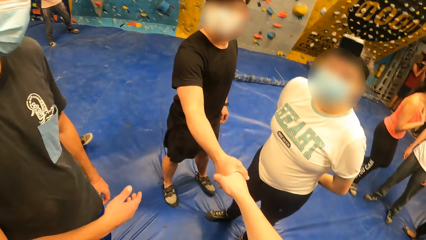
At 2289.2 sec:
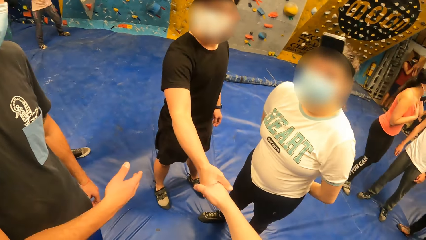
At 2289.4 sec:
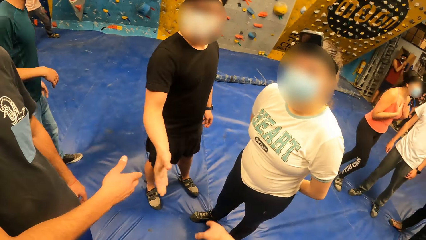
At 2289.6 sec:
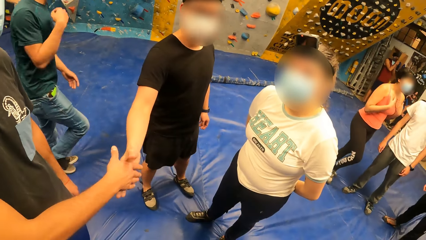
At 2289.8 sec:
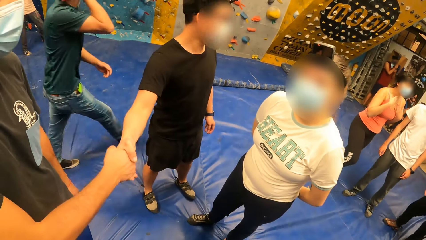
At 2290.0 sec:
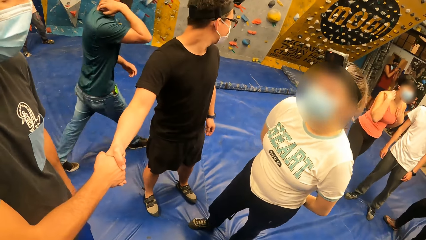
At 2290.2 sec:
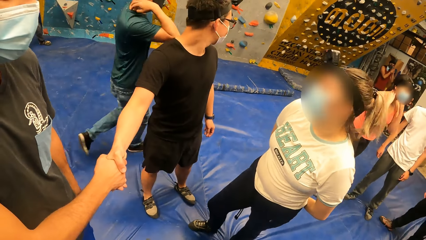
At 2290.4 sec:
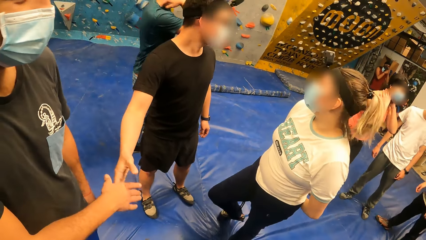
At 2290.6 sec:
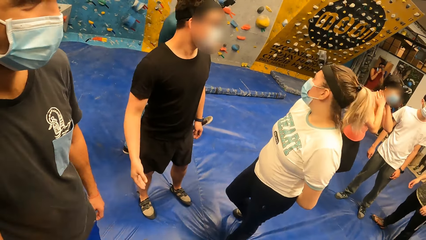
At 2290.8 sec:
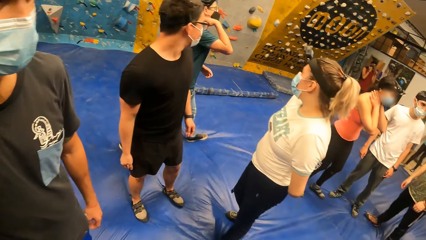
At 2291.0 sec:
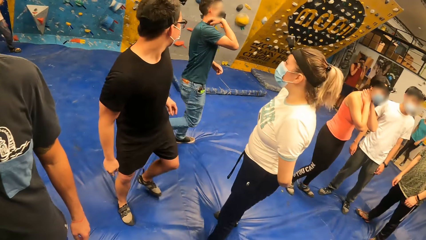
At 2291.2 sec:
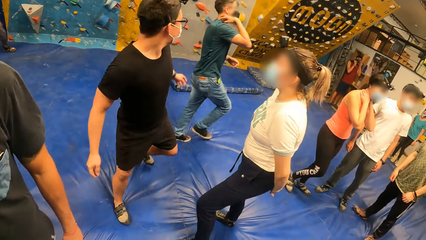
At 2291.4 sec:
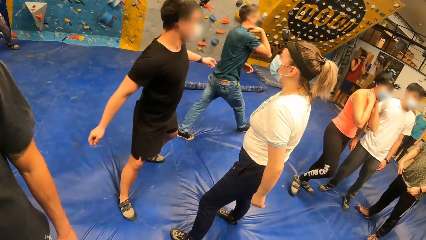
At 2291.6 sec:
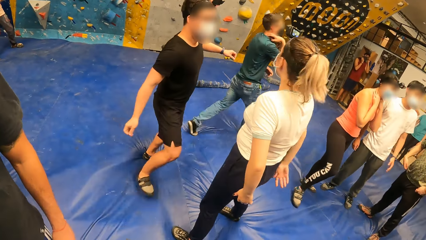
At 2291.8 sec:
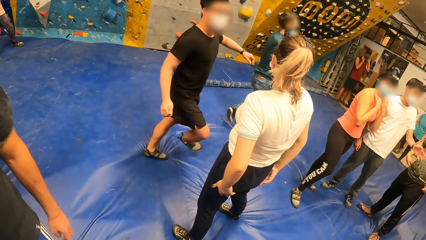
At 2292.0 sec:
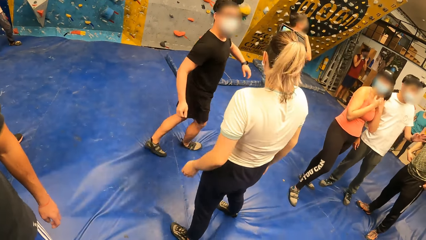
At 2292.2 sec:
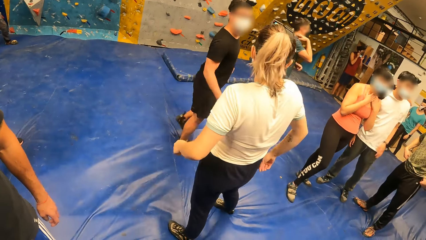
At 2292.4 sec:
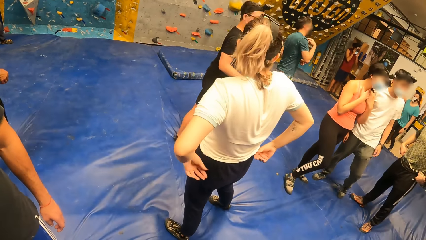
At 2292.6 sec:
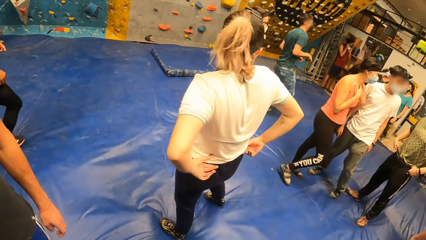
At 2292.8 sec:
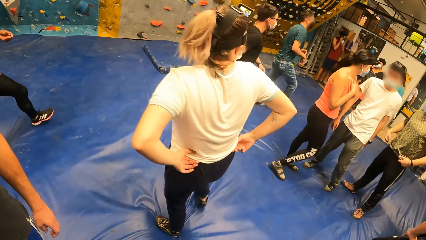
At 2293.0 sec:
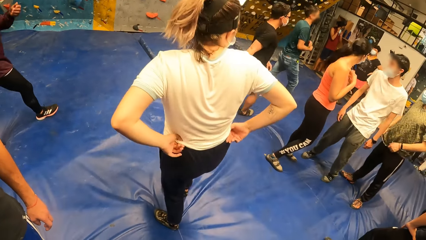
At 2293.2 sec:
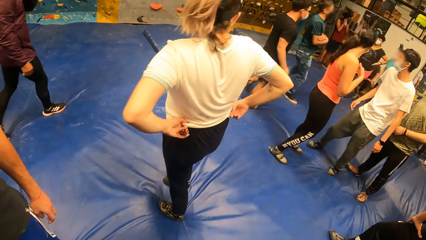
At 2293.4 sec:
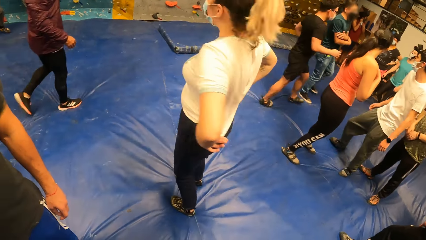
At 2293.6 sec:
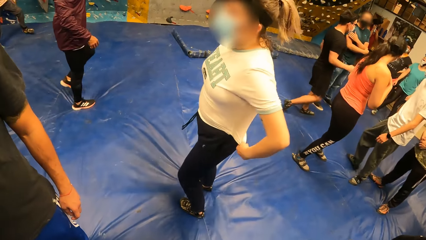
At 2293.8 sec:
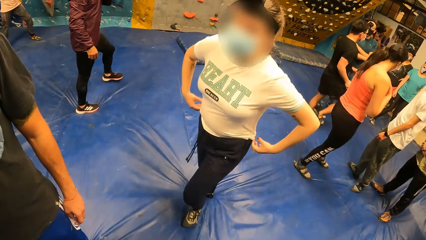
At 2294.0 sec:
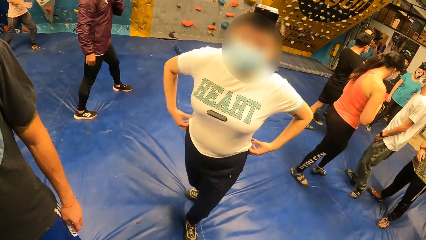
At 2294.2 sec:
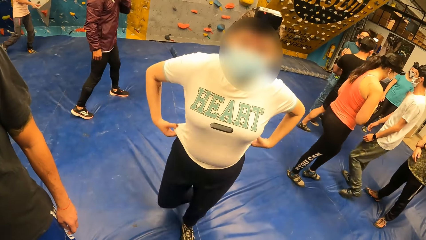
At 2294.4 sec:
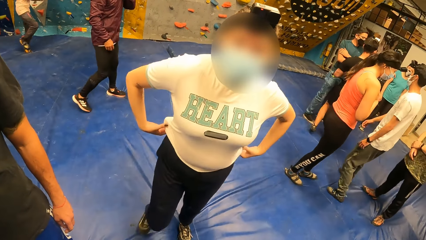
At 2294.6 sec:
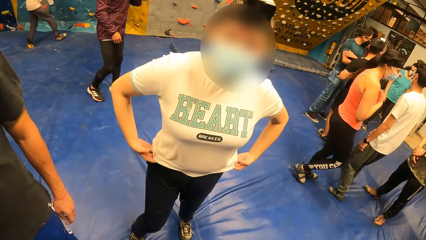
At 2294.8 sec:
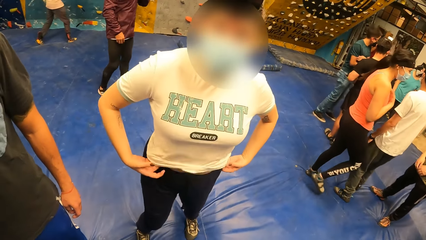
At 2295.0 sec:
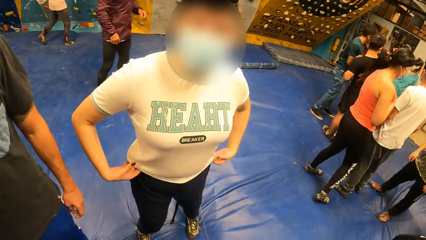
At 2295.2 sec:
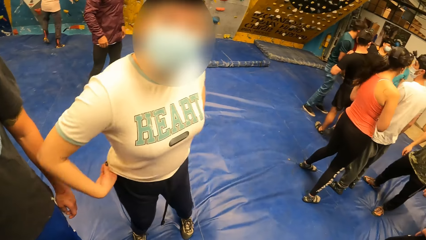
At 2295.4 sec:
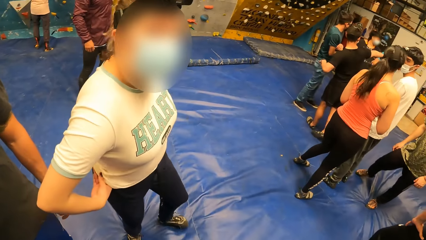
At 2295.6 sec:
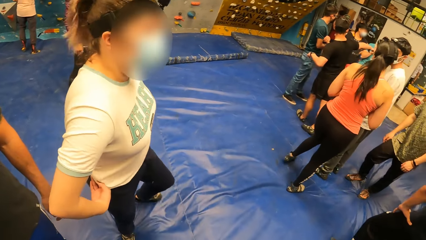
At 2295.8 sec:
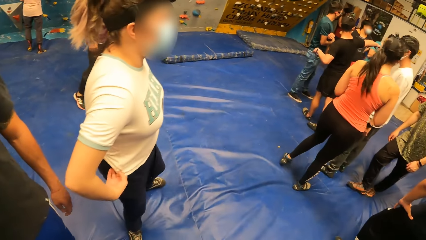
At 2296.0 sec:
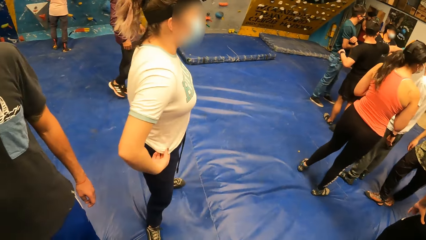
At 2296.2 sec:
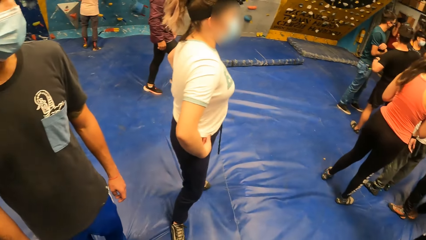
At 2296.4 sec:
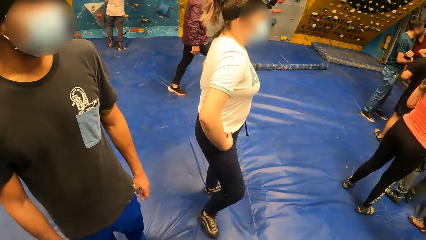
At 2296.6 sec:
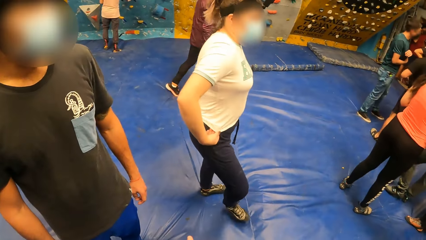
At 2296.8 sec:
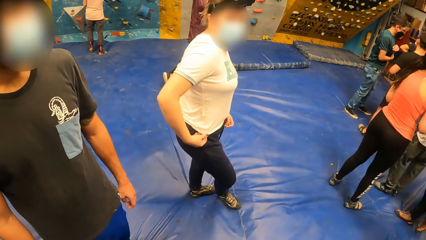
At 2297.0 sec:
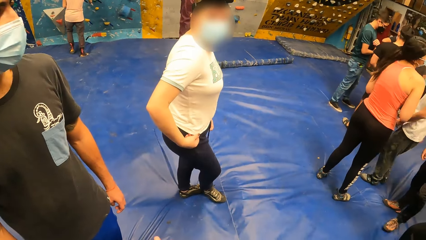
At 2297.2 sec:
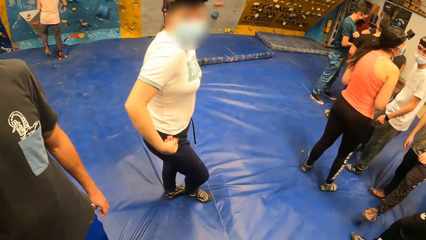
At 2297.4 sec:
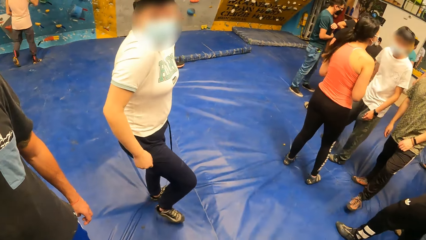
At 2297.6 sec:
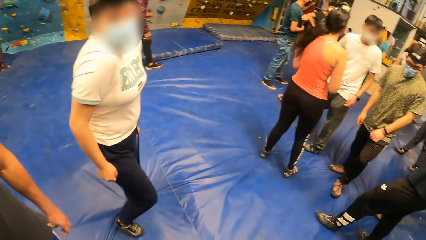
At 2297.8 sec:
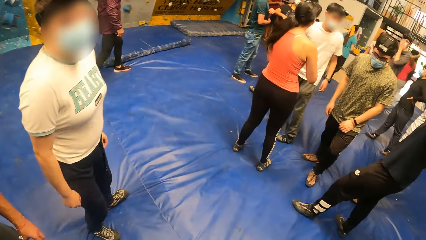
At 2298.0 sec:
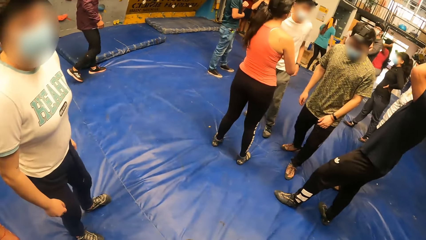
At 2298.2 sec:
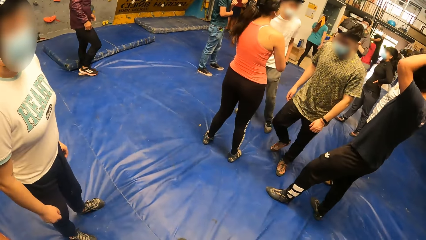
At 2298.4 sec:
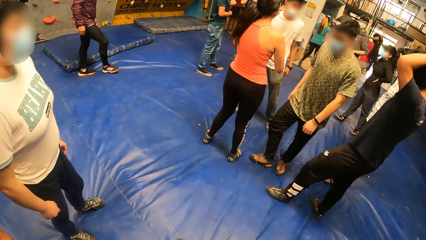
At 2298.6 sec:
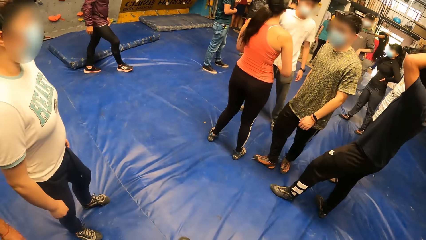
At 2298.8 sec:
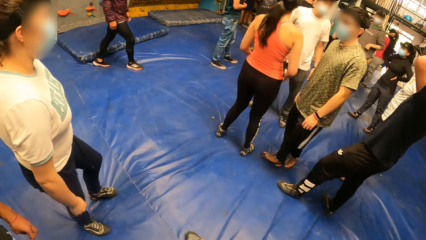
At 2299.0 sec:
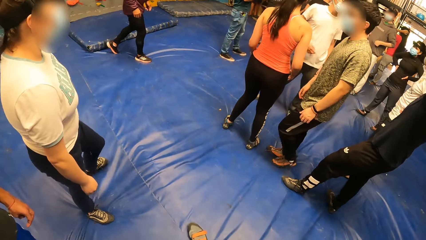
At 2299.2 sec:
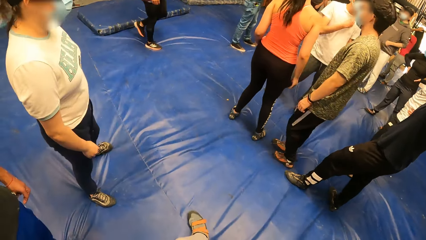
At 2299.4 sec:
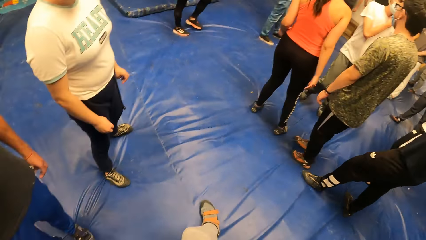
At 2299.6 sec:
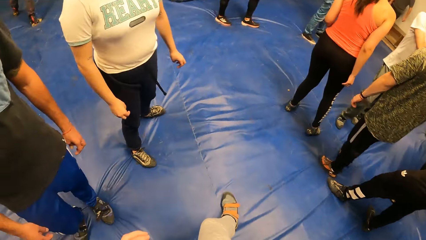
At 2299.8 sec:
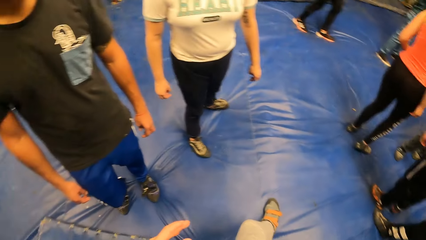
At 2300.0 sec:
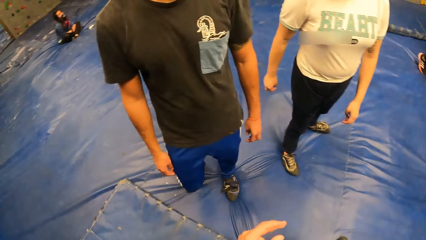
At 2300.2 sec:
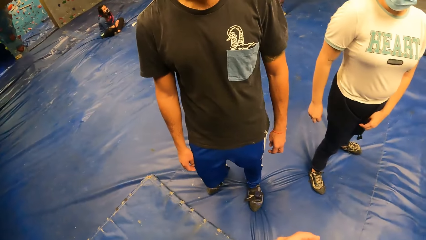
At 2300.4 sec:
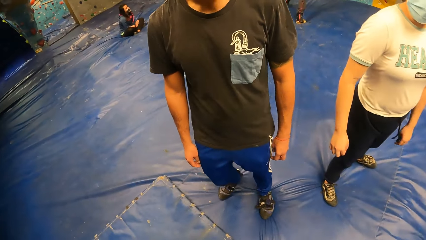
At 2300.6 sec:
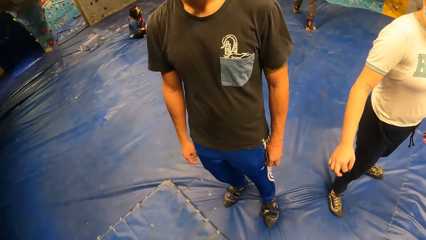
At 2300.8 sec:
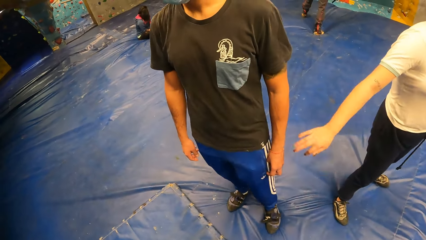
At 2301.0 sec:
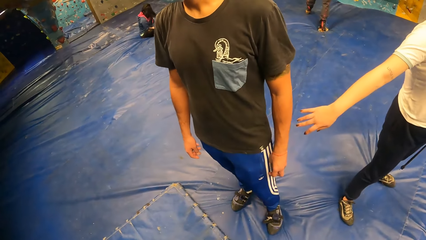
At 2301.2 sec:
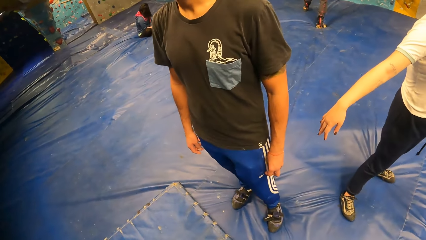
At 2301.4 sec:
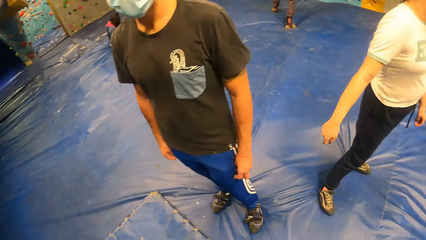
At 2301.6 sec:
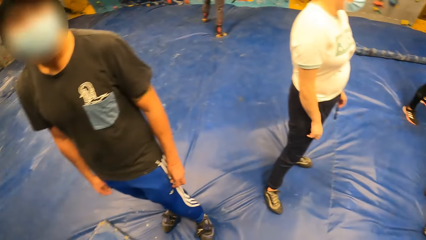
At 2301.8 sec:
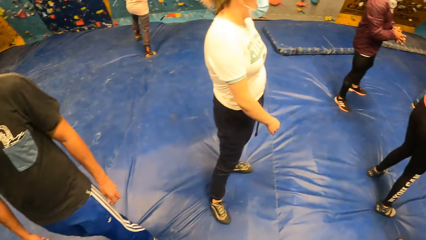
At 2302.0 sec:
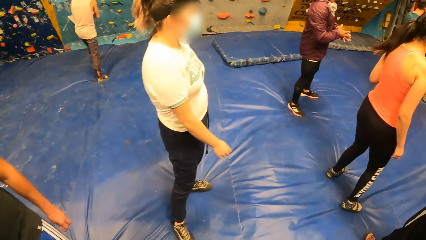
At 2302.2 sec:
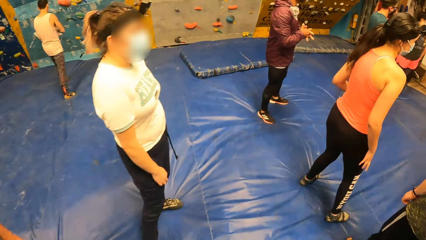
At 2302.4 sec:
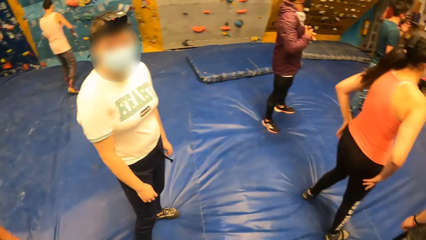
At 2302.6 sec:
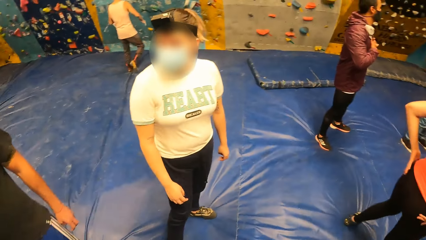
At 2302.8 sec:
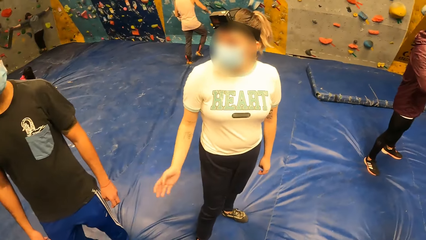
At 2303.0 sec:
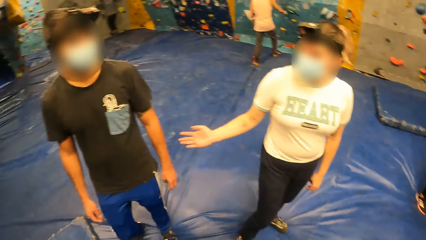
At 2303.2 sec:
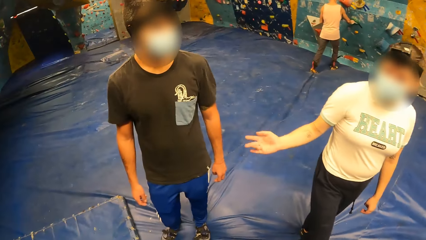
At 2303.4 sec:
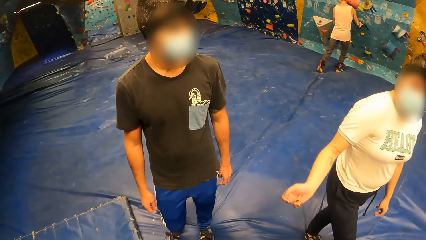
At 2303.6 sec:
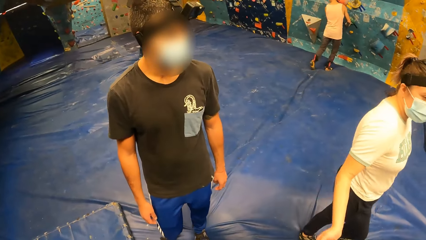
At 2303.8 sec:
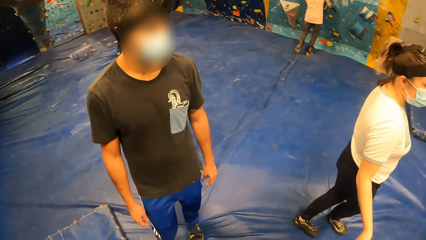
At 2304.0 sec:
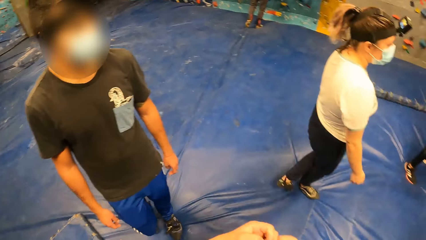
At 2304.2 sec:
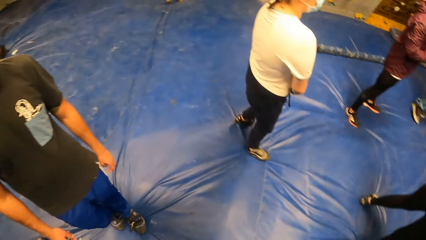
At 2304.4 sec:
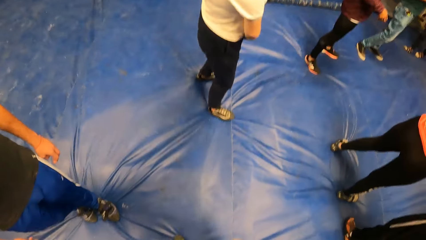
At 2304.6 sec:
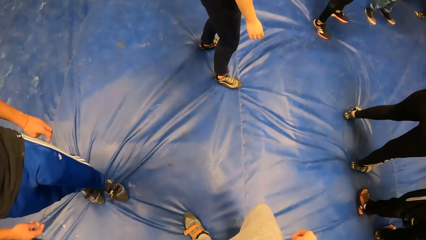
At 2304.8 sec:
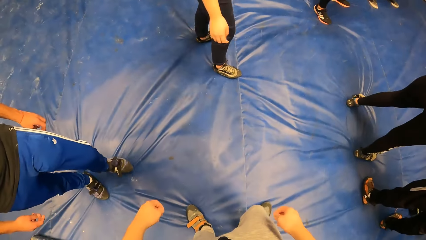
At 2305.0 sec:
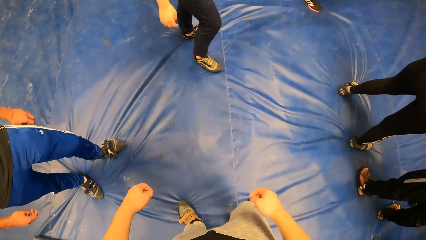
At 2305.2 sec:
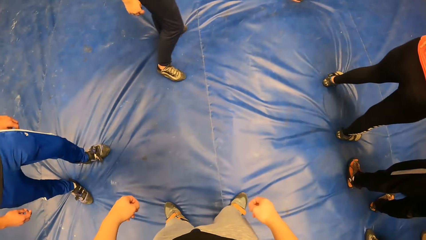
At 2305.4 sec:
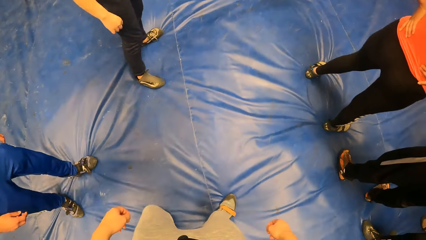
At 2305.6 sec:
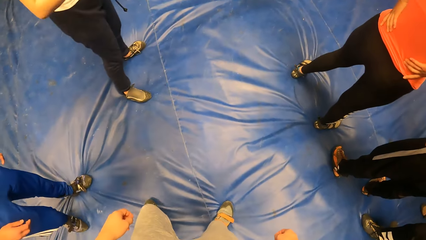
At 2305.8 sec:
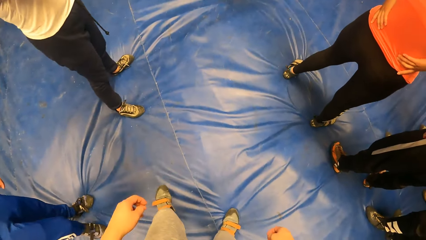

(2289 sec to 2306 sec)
The camera wearer shakes hands with a man. The man shakes hands with another man. The first man walks away. A woman pulls down the shirt. The woman converses with the other man.
